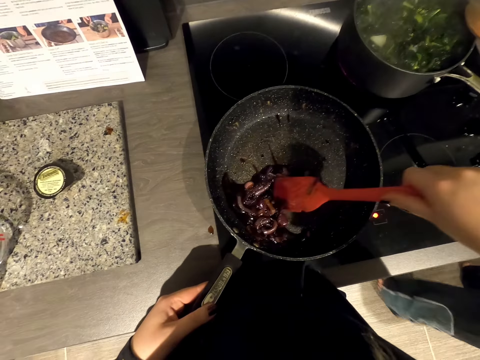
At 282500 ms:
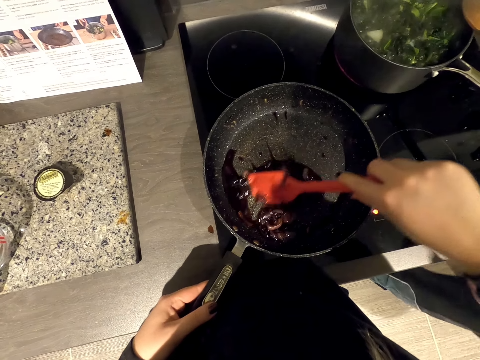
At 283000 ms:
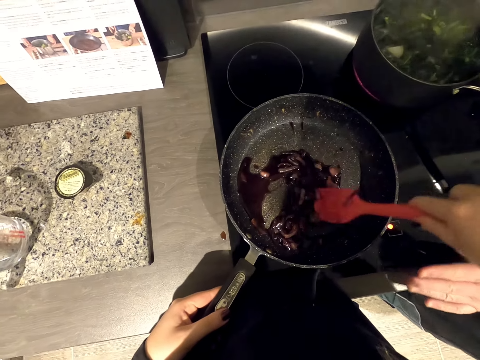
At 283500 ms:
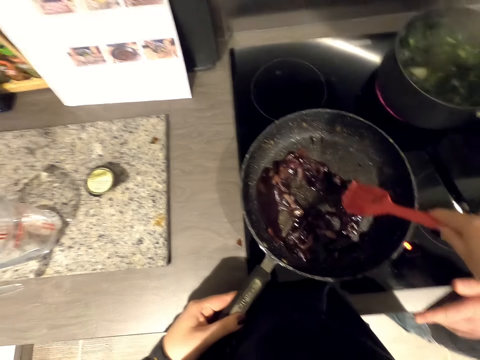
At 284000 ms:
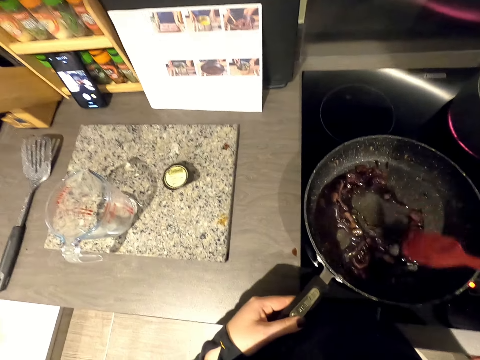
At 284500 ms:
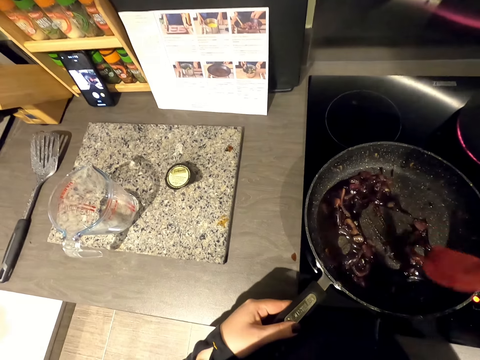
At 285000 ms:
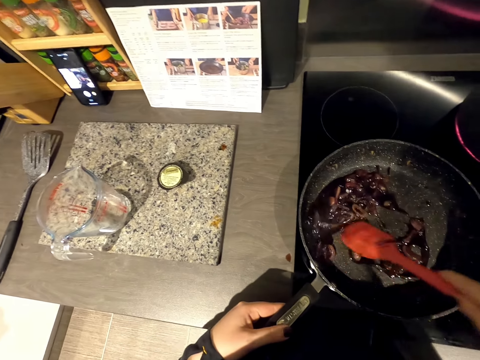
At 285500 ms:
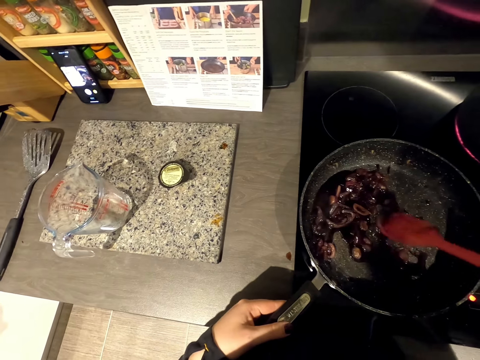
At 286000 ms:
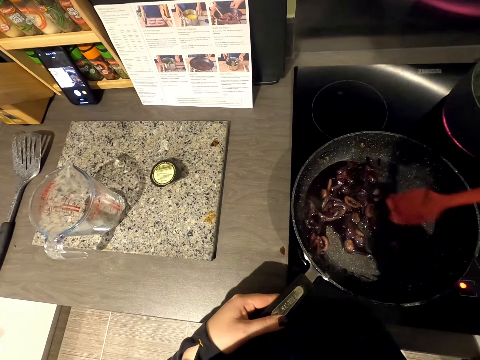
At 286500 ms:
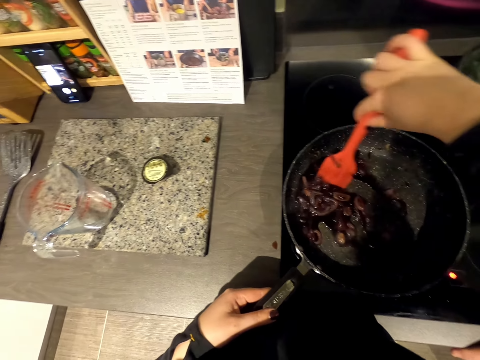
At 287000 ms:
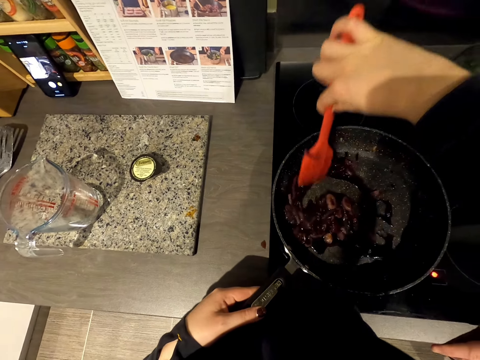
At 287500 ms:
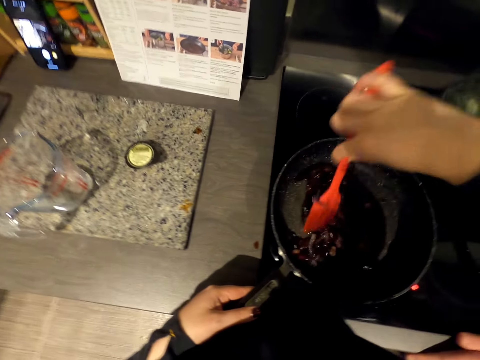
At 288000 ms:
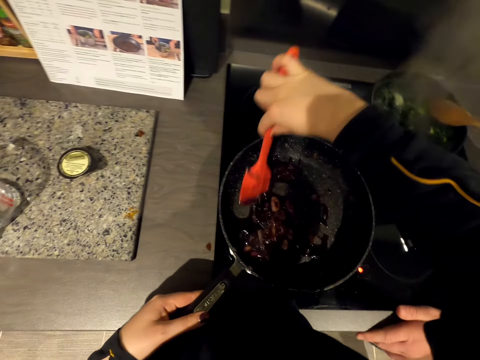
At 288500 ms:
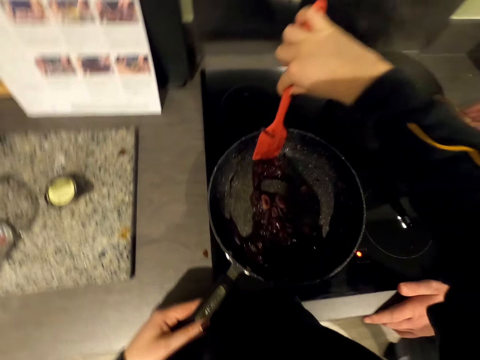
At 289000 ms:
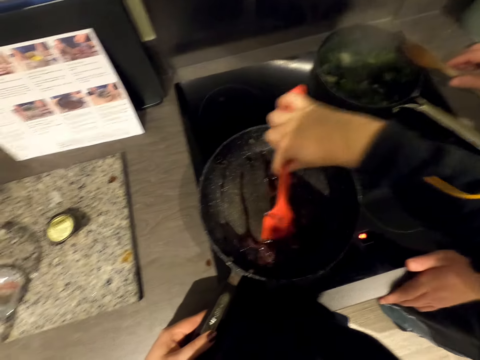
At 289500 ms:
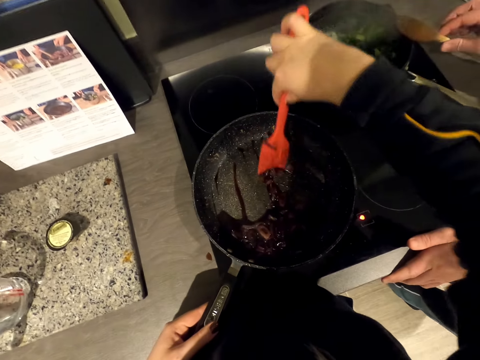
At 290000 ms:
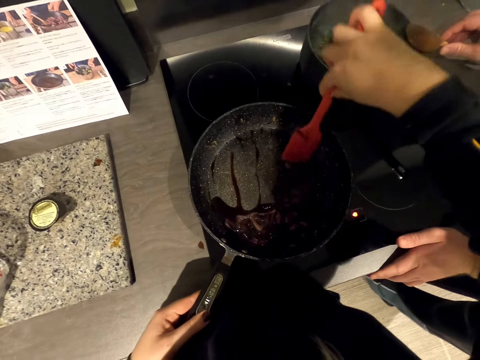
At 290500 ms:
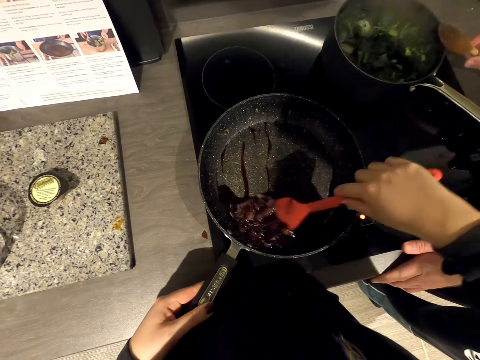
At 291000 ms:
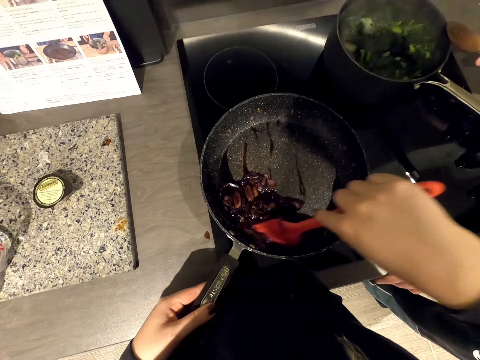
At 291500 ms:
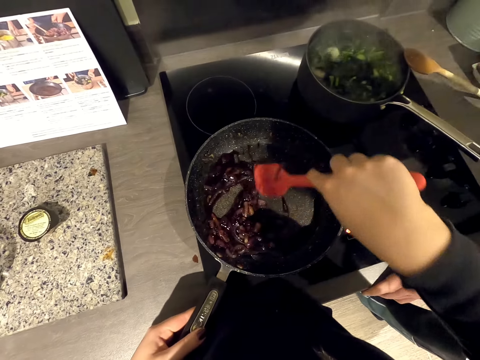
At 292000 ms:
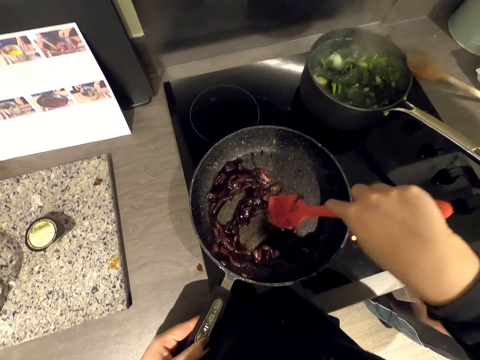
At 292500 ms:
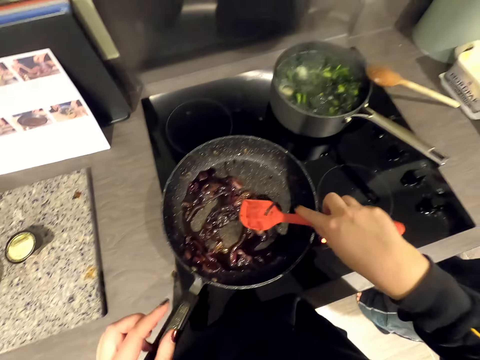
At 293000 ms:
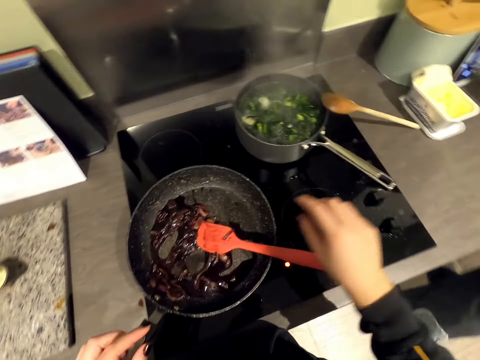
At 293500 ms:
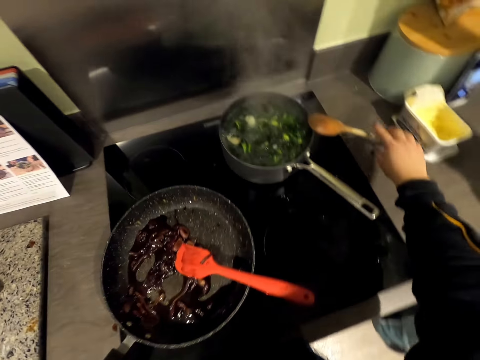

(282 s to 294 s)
A person leans a spoon on a cooking pot. The person moves.

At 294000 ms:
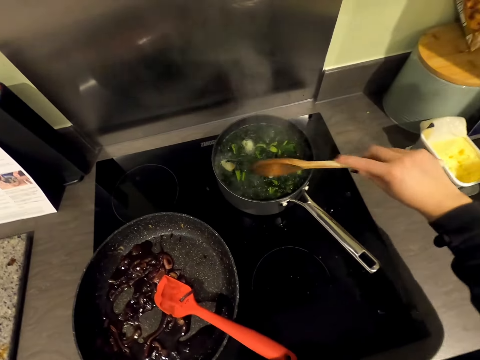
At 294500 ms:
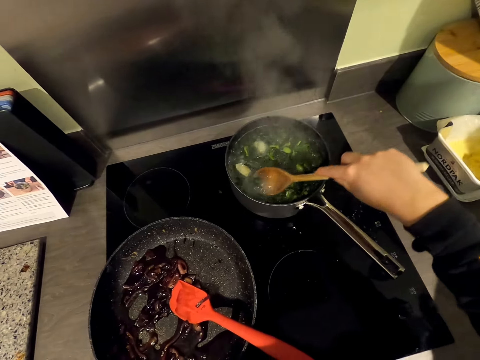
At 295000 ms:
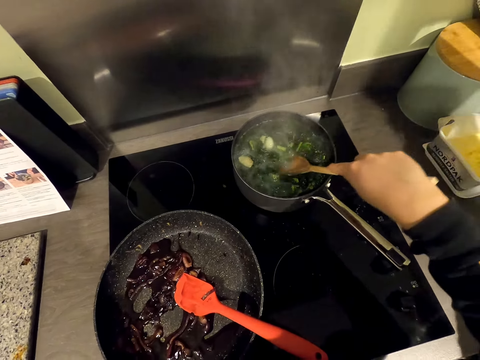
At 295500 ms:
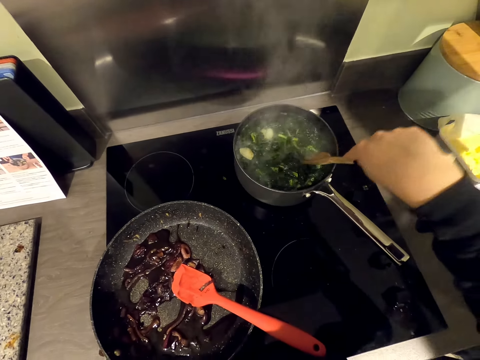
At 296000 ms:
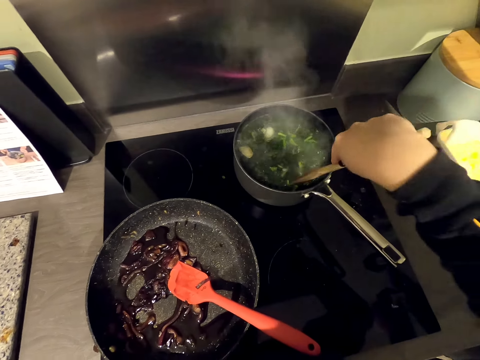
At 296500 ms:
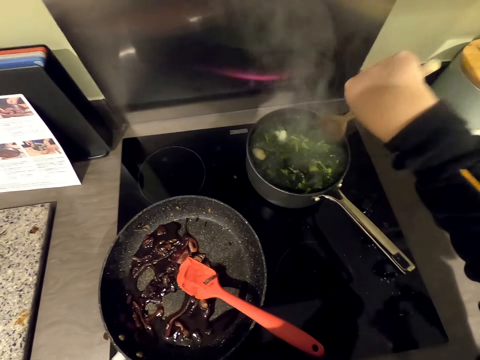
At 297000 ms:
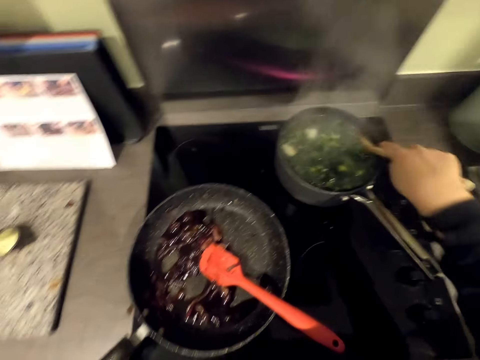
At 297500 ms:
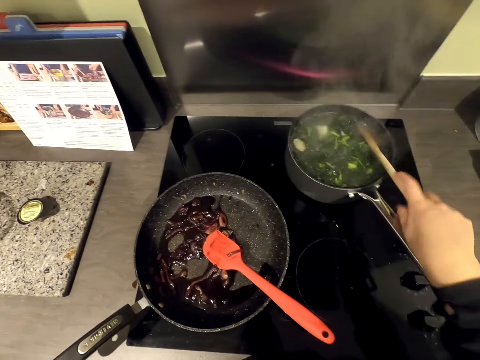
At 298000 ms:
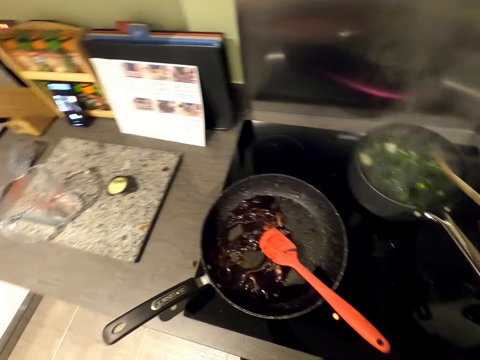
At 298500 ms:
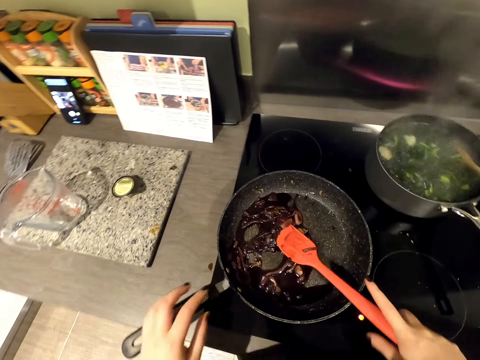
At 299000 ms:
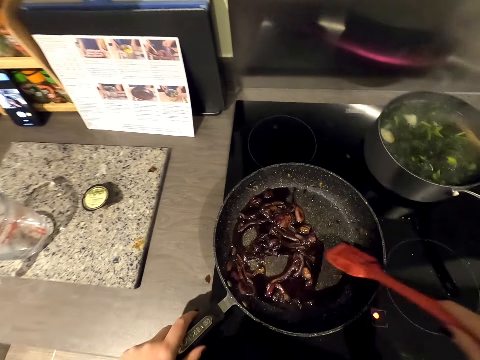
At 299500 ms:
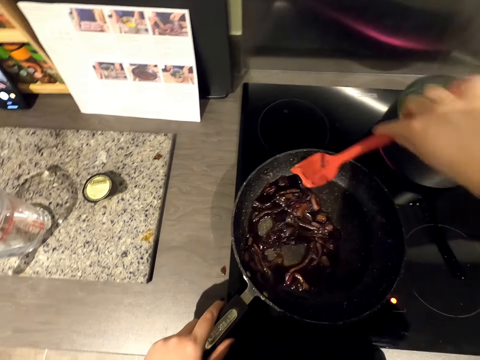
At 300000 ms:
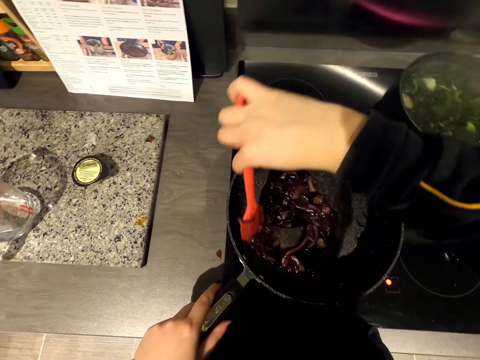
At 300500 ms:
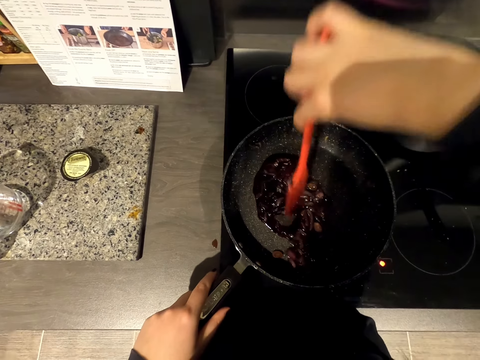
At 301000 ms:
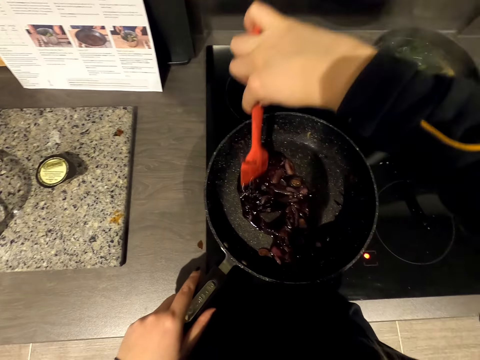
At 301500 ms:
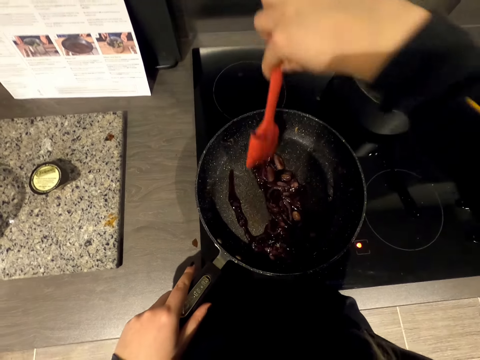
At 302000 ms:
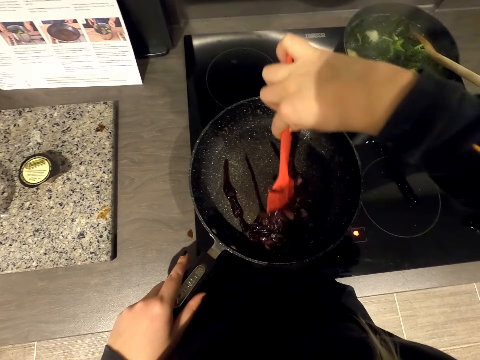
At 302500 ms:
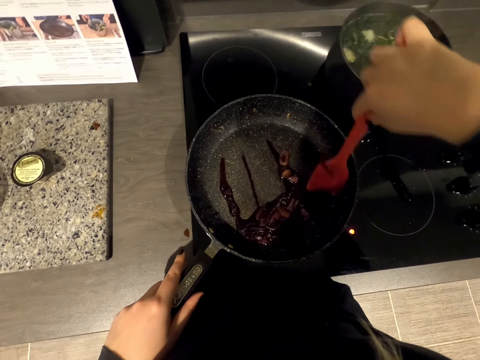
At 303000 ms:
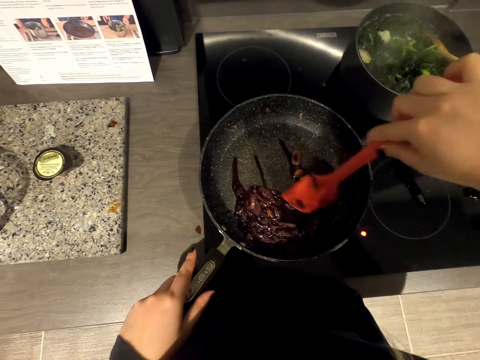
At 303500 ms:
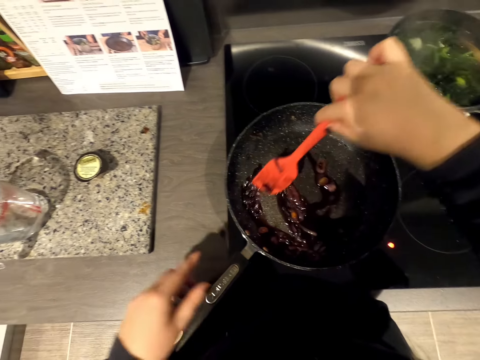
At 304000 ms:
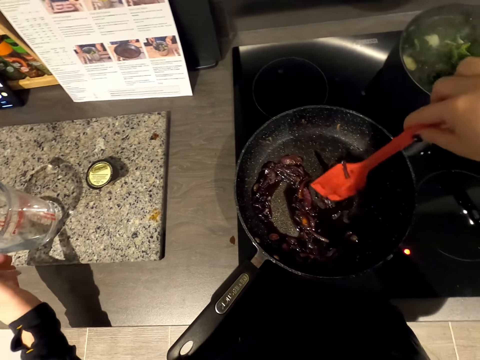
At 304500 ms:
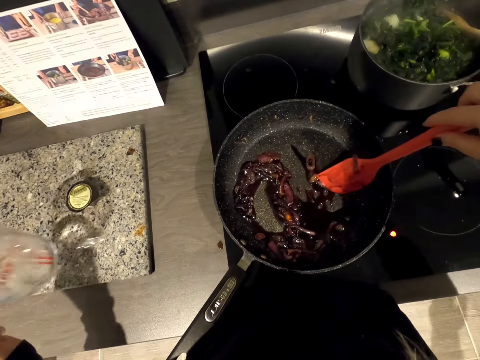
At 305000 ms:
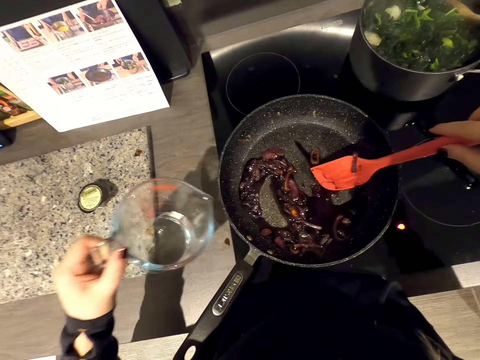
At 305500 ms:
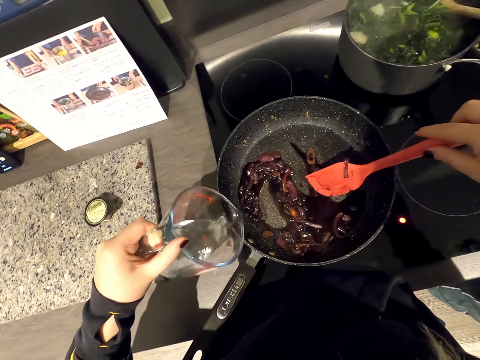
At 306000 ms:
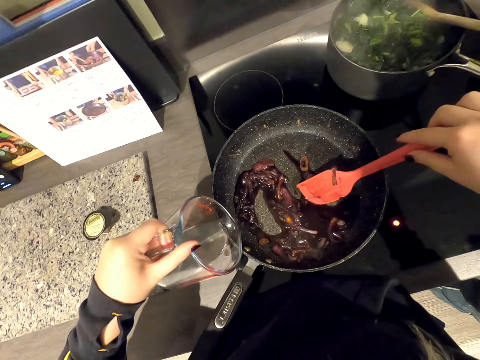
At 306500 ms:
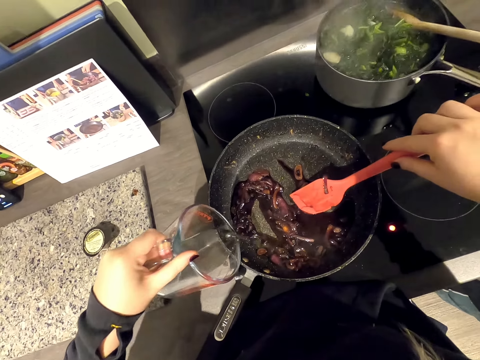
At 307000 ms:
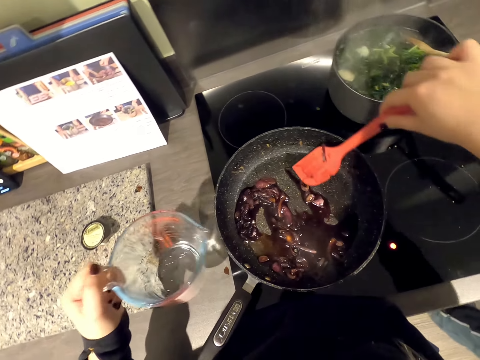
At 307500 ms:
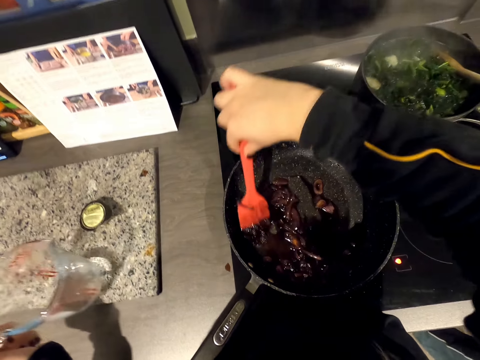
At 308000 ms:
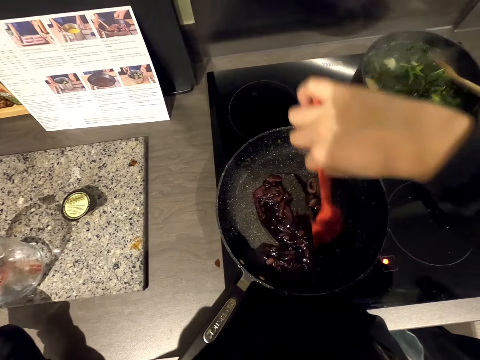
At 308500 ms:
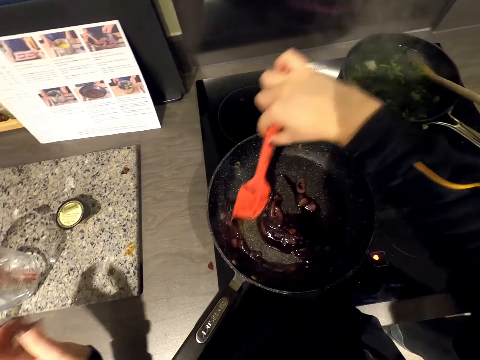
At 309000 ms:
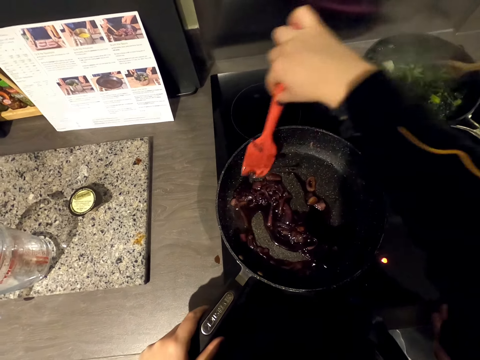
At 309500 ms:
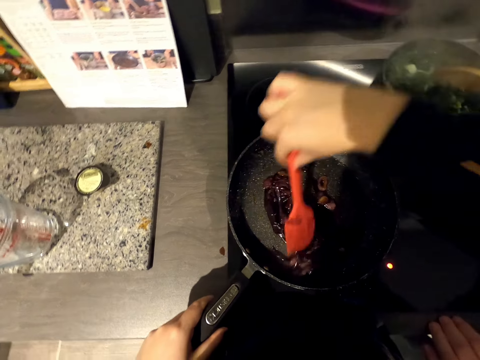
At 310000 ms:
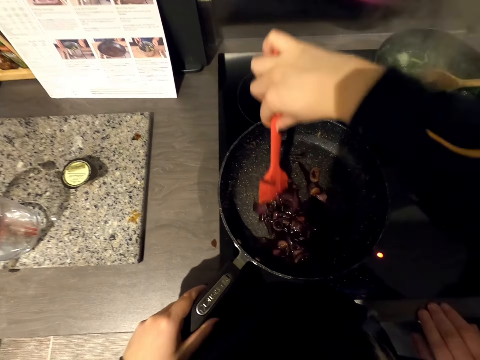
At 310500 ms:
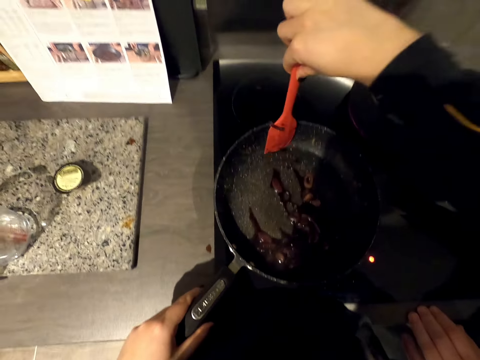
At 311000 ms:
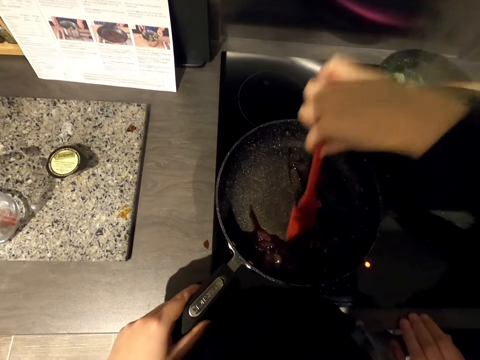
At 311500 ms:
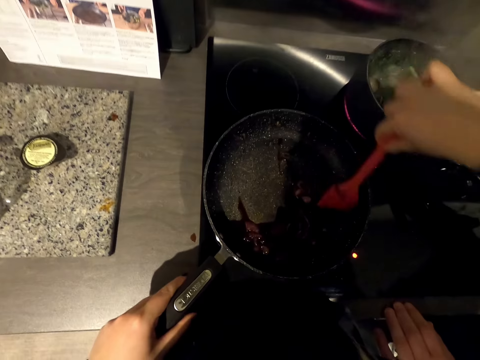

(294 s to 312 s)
The camera wearer picks up a spoon. They stir the food in the pan. They stop stirring the food in the pan. They hold the cooking pan. They hold the red cooking spoon. They stir the onions in the pan. They pick up a measuring jug with water. They pour water on the pan. They stir the onions in the pan.
